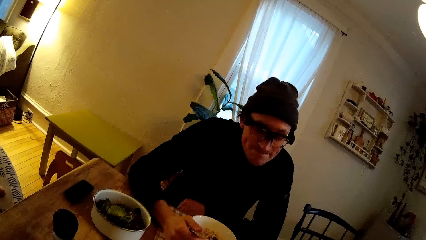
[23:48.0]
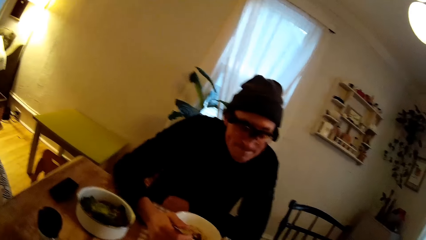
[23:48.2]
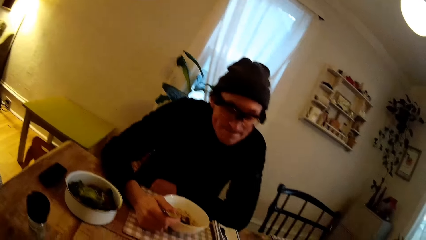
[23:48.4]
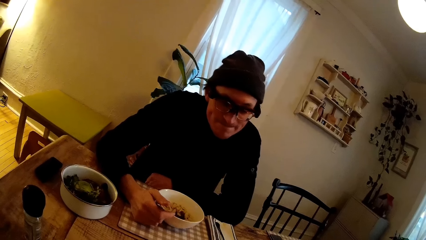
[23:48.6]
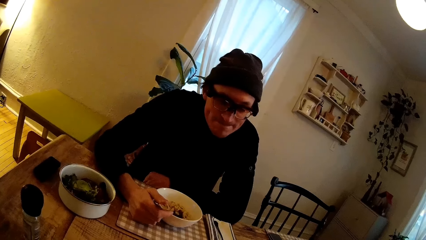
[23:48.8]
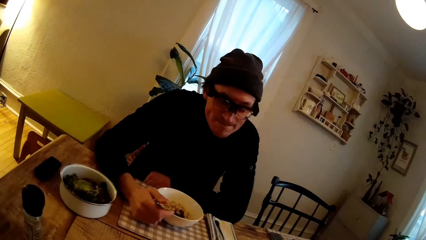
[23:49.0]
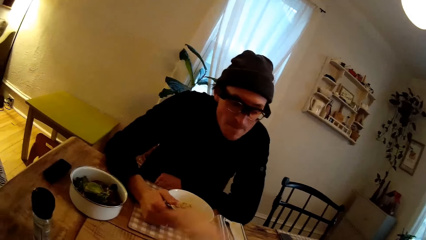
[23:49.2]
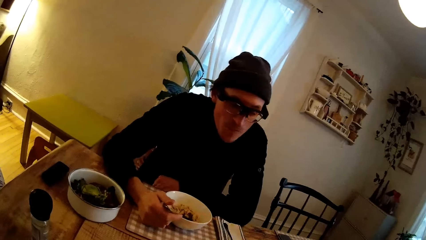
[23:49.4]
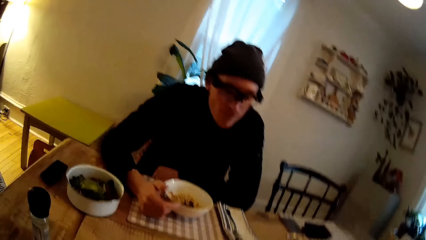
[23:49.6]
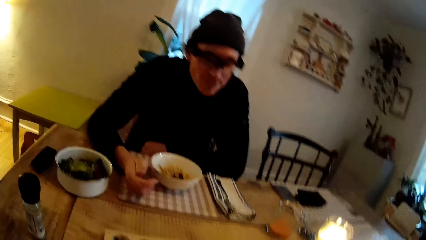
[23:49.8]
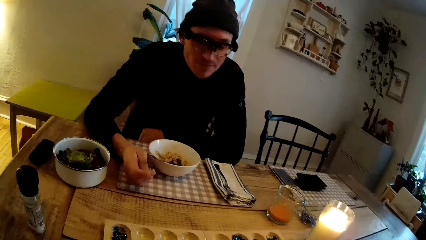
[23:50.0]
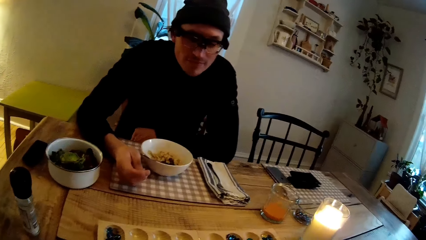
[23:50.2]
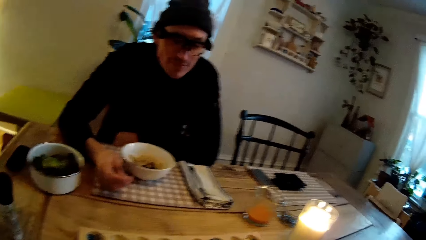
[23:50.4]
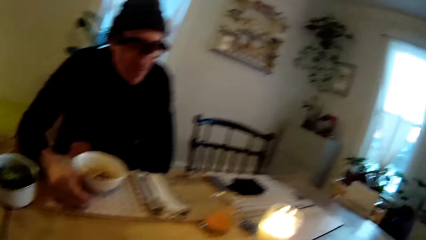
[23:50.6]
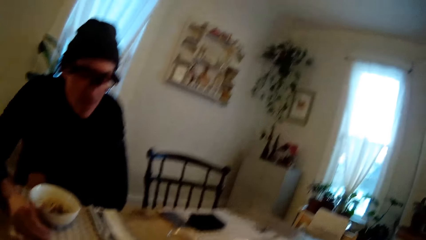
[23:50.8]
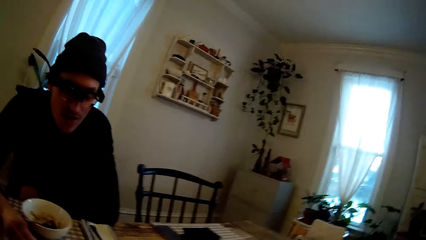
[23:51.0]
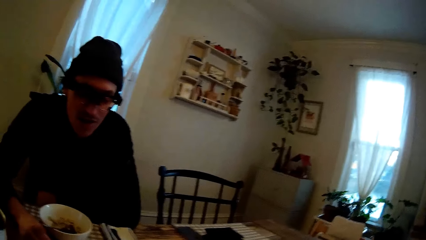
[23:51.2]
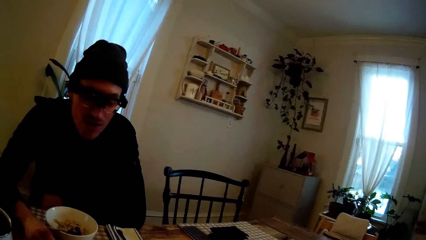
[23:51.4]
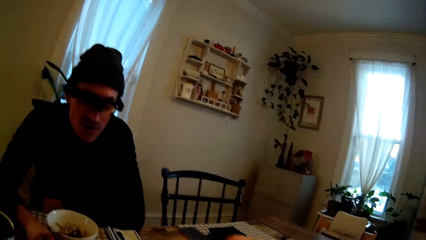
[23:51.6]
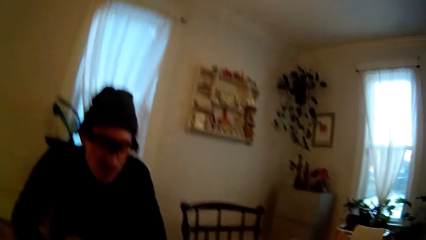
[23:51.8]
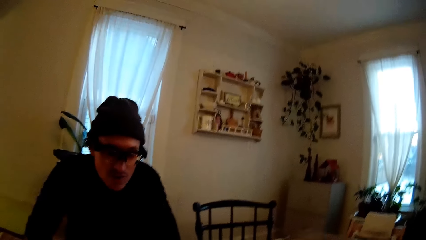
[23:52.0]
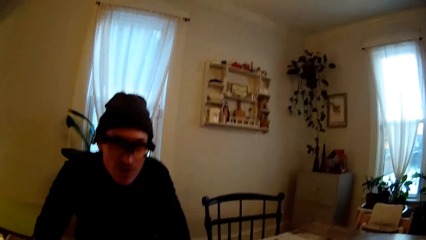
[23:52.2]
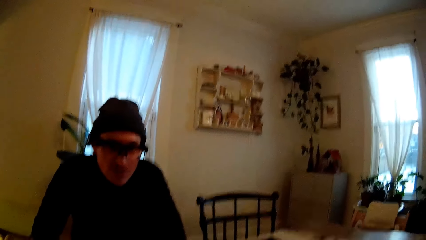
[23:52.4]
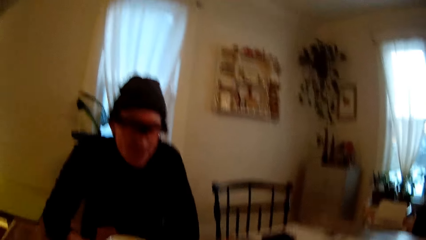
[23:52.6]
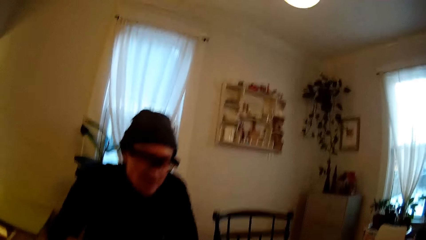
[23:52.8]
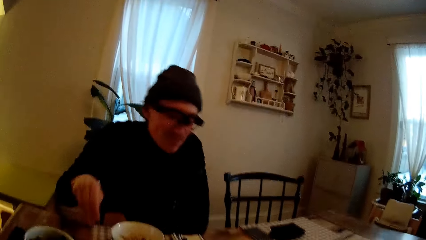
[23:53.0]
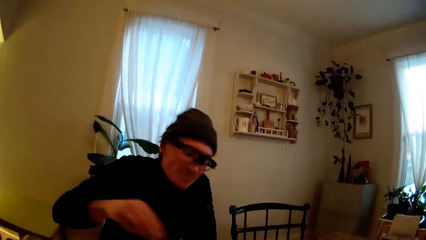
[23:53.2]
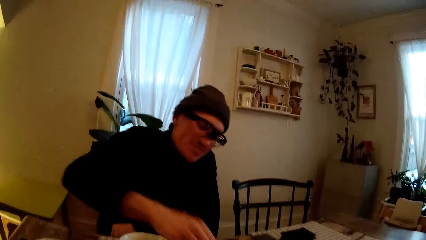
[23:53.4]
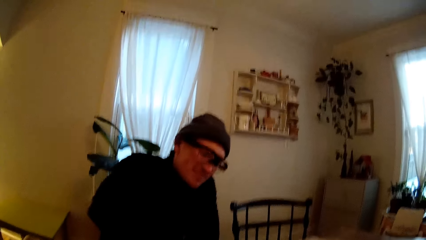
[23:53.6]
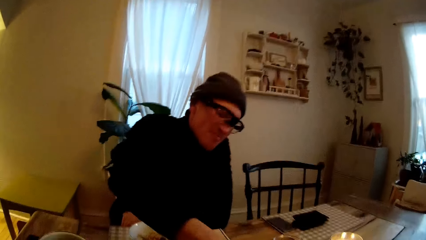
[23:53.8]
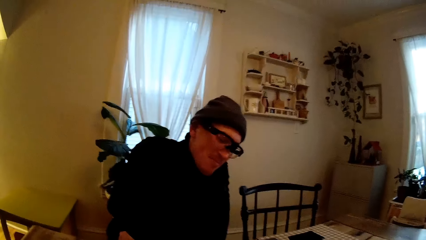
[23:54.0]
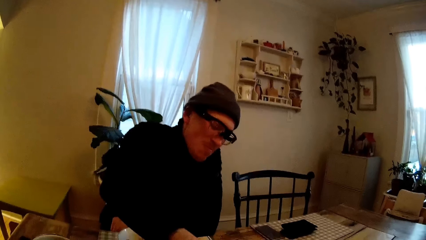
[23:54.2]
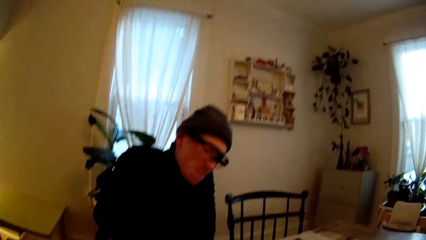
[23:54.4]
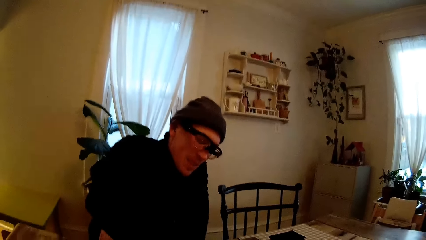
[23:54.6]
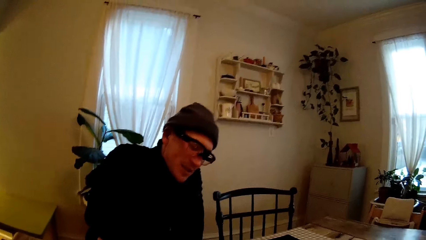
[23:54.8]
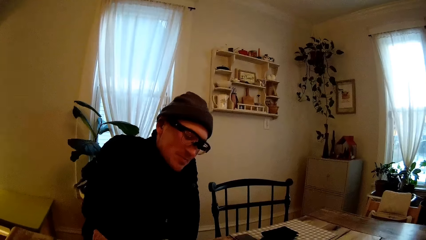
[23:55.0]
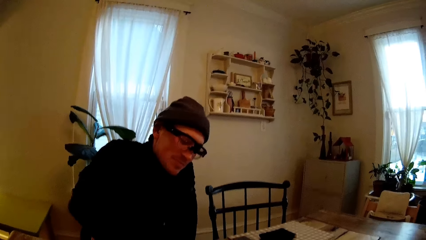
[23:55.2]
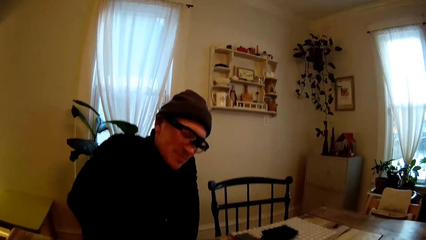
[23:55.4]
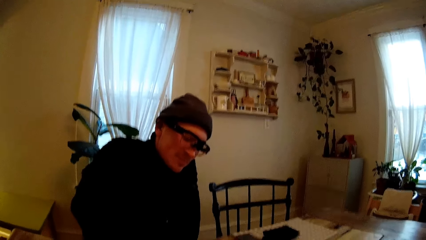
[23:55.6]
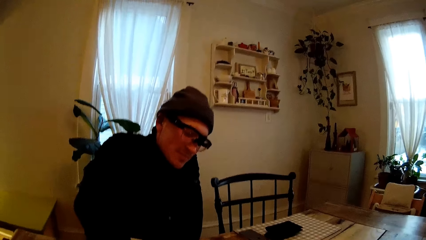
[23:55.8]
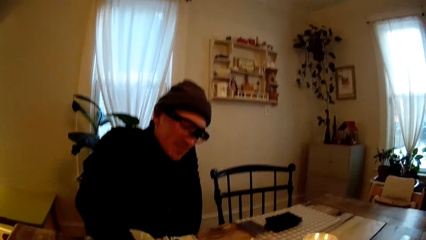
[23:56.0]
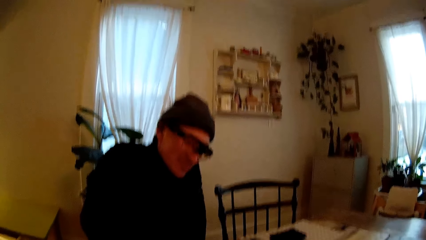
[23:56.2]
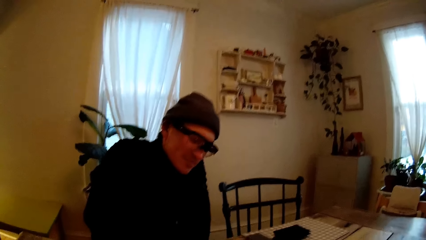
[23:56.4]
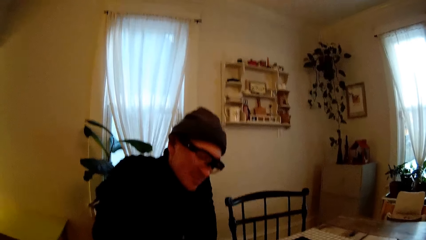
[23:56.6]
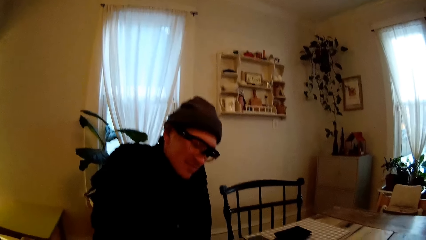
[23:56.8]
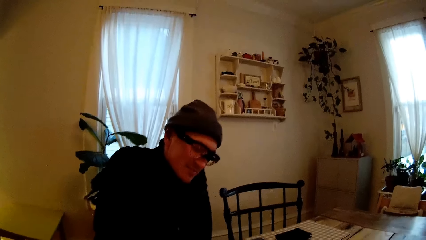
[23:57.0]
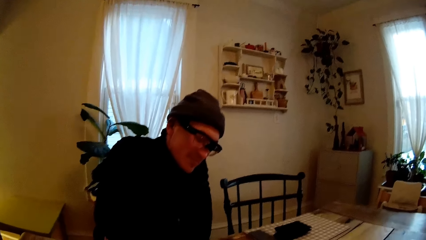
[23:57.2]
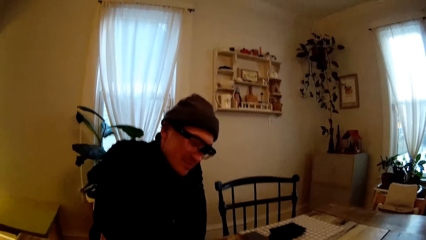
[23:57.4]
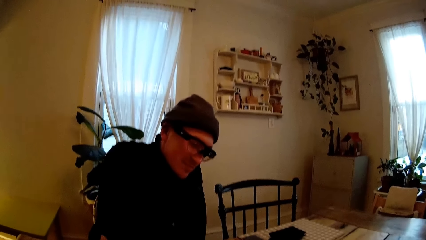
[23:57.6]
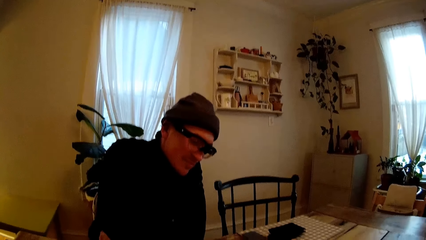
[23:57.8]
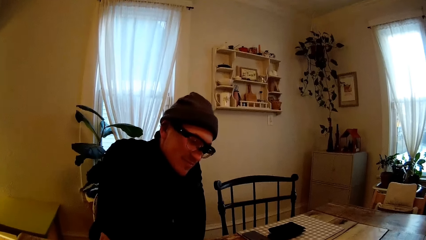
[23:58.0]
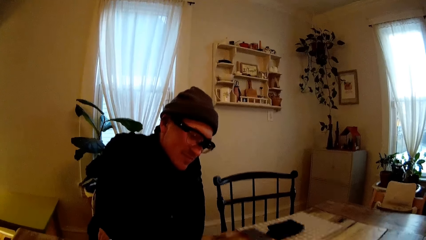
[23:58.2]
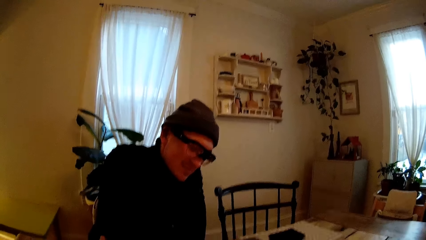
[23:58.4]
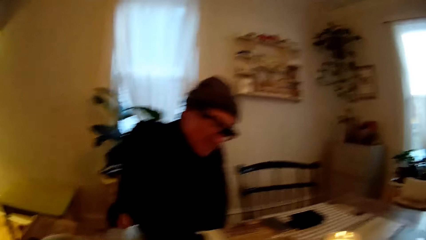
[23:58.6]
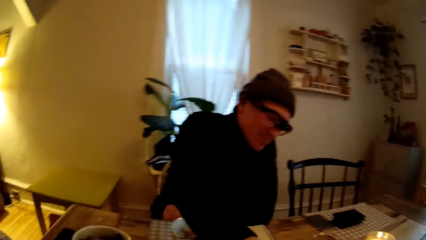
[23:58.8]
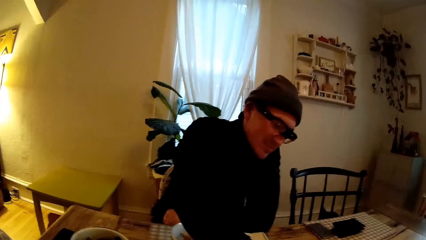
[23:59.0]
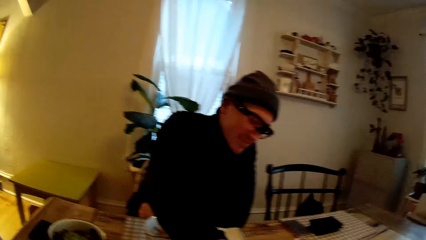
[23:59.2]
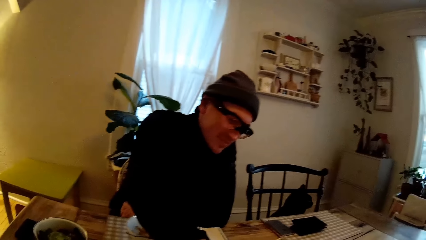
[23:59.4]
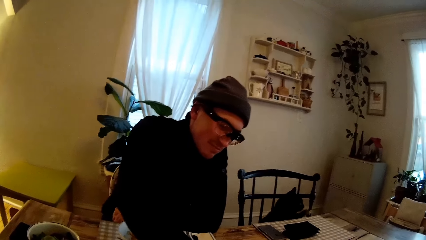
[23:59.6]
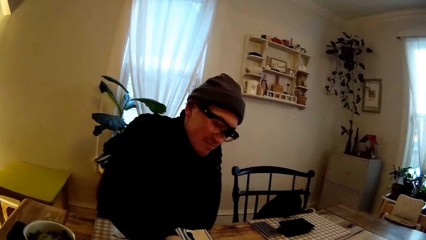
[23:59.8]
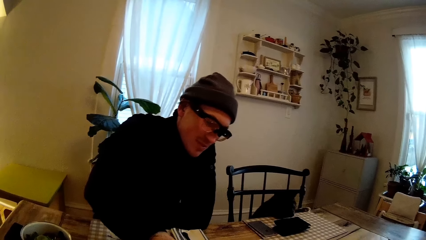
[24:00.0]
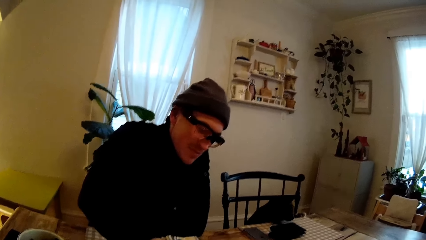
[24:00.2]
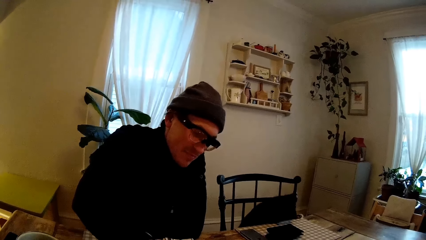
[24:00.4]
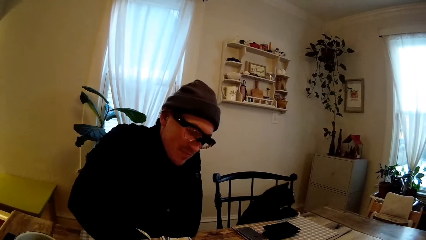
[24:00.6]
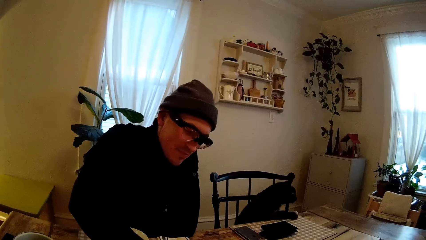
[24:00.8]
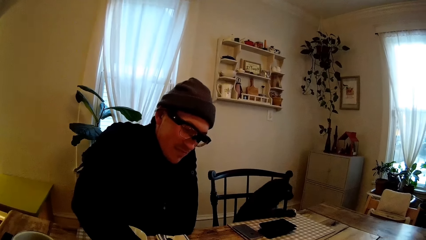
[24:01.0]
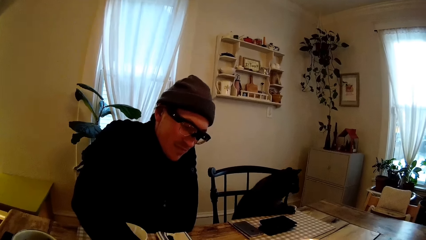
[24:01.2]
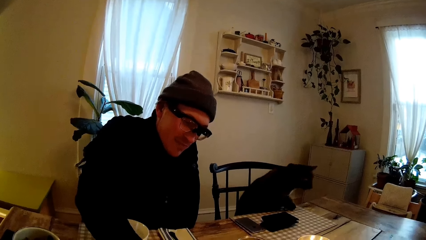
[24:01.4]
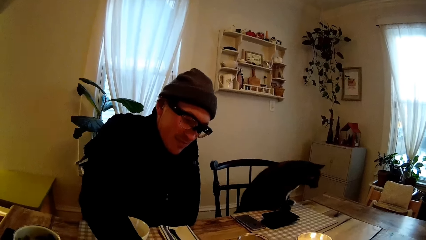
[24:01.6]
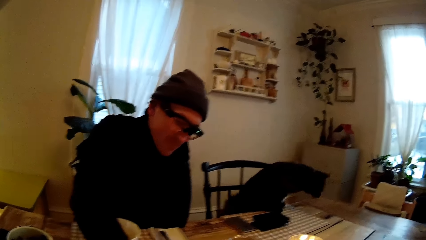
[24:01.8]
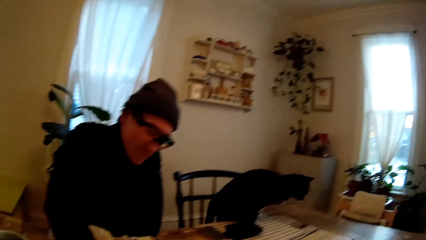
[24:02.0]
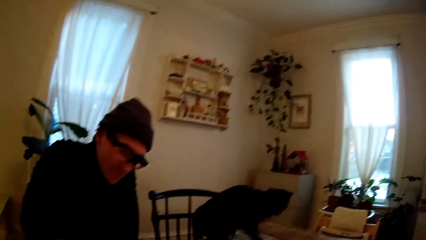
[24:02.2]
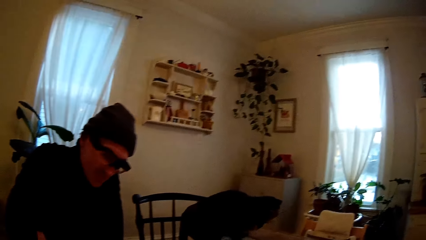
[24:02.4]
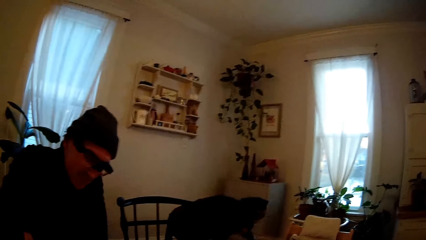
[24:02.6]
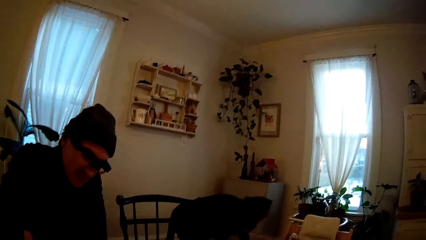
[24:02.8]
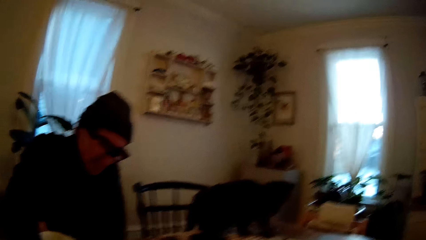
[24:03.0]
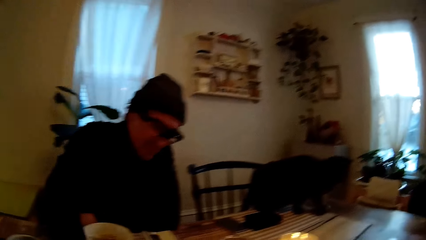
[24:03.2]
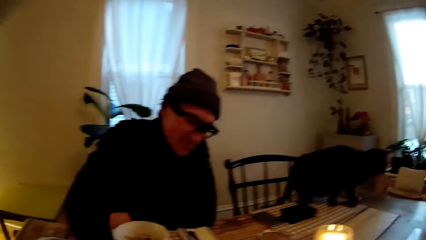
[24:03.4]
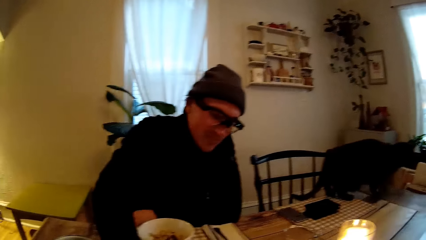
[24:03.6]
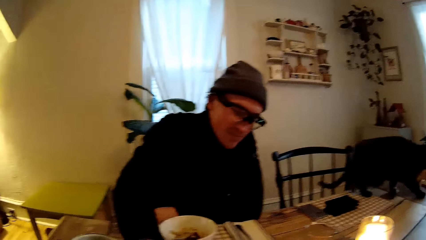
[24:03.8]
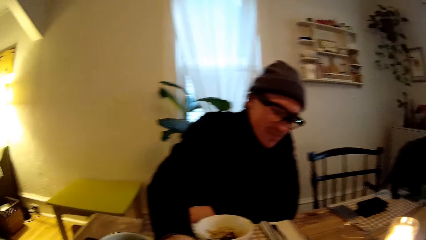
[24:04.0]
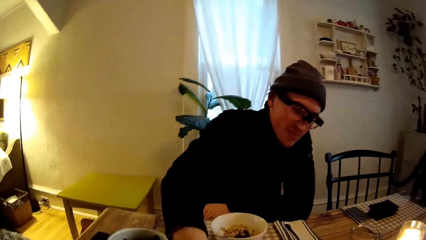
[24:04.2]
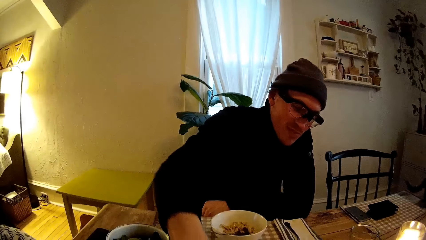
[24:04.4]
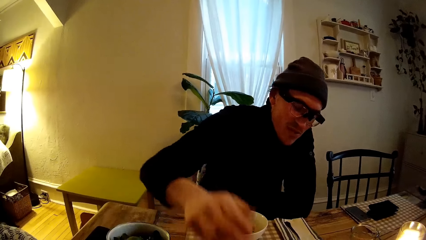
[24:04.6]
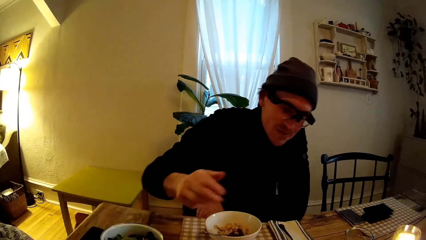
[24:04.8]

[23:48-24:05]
The camera wearer plays mancala with a man. The man plays mancala with the camera wearer.
